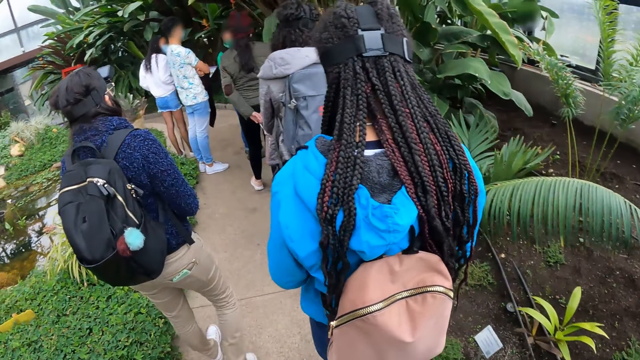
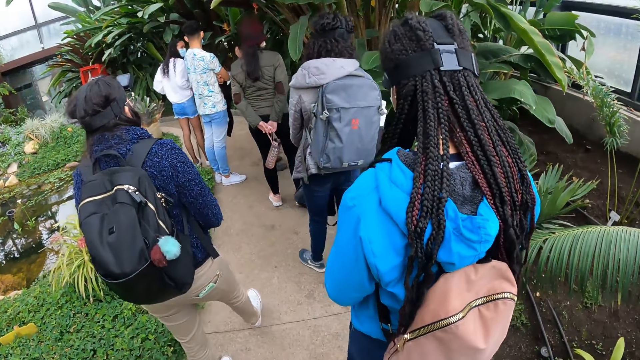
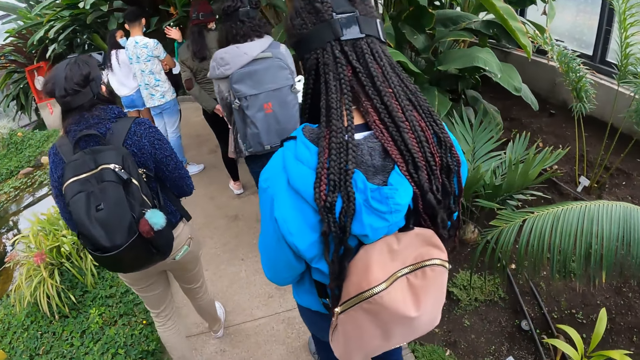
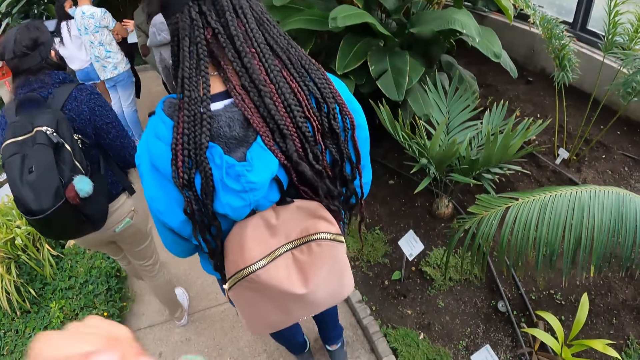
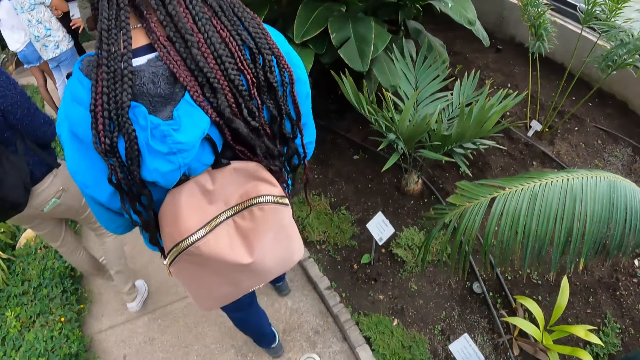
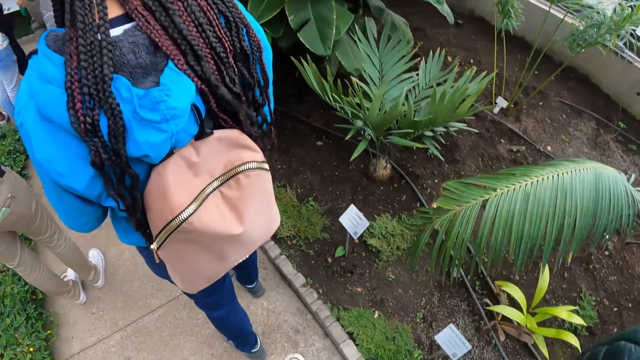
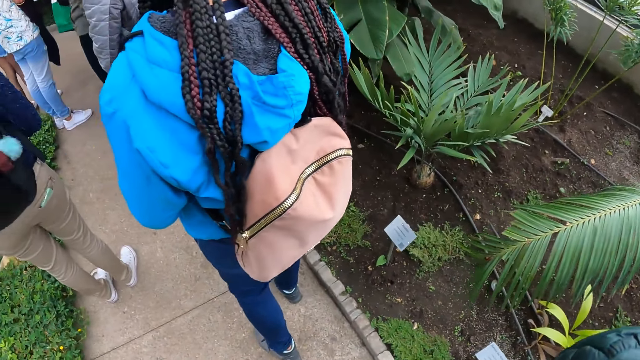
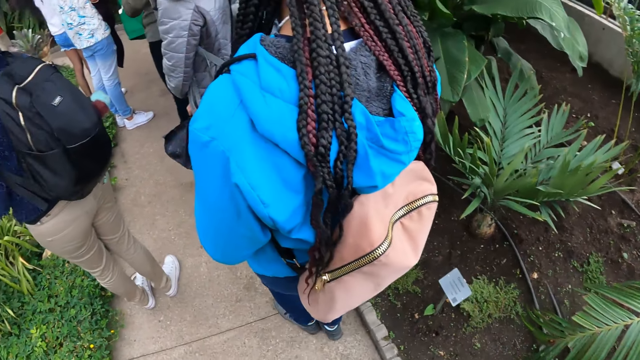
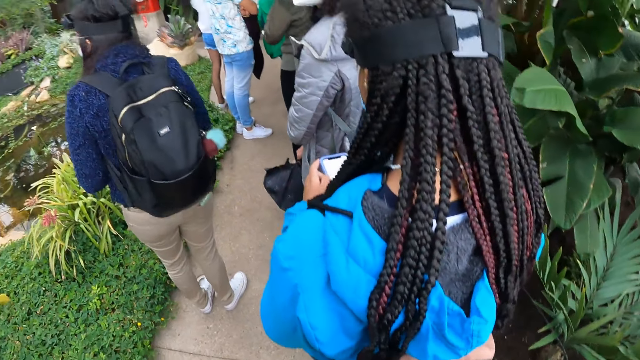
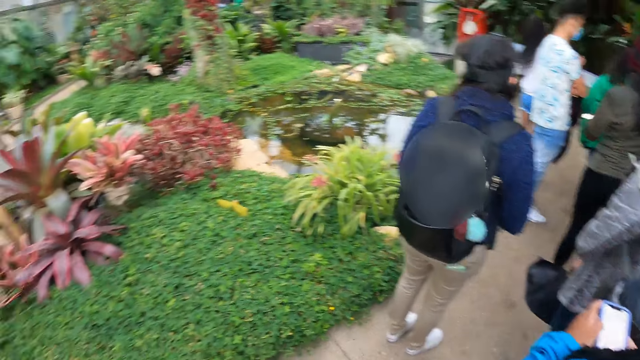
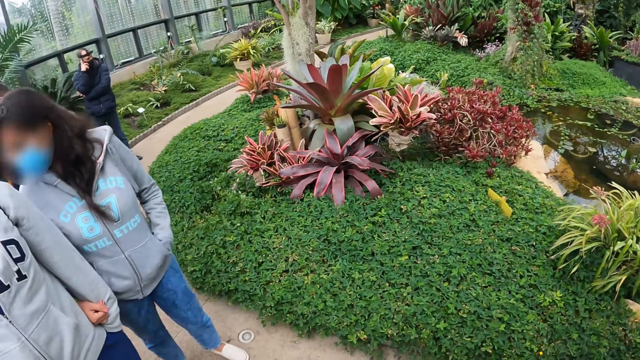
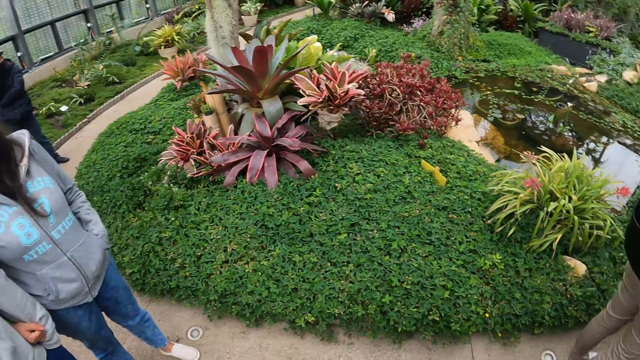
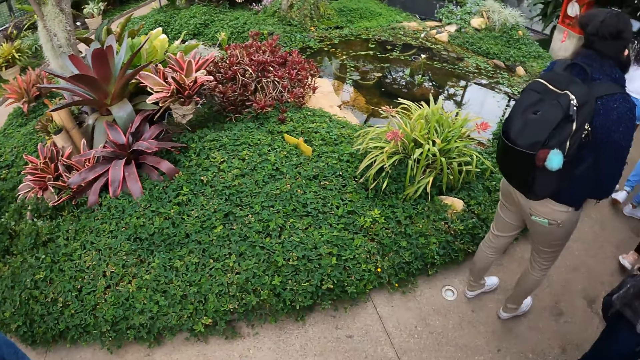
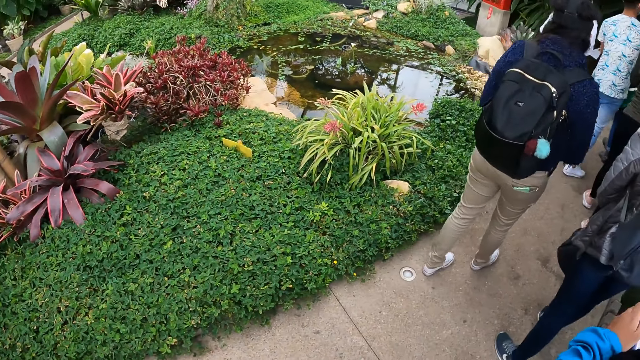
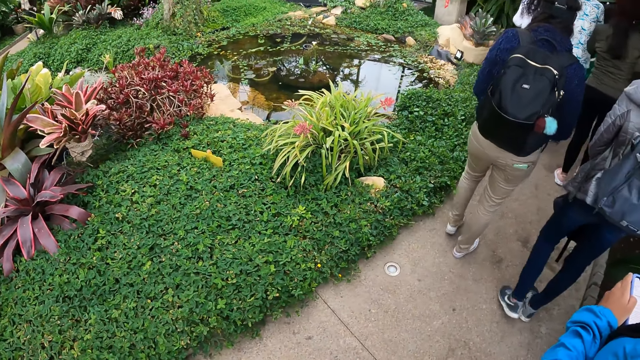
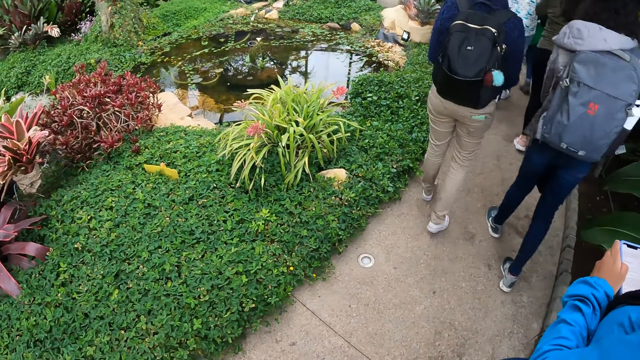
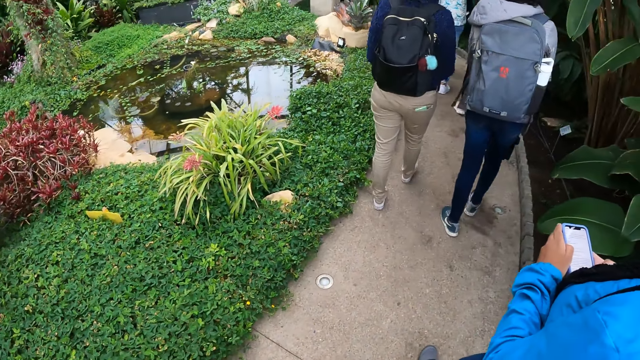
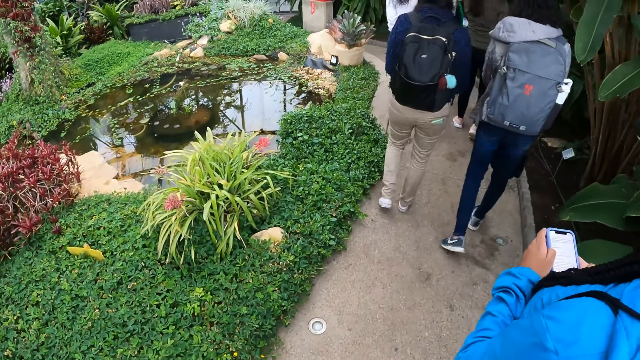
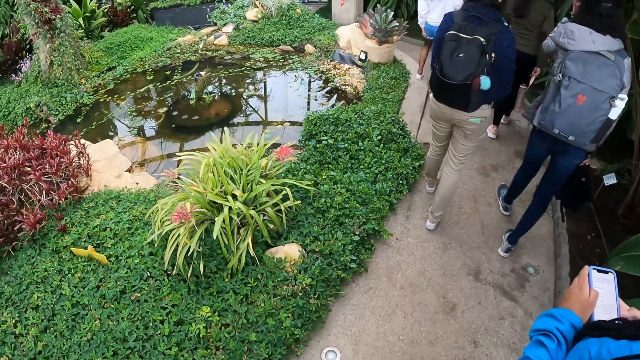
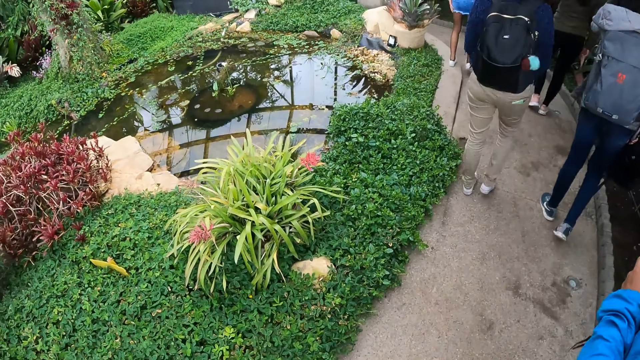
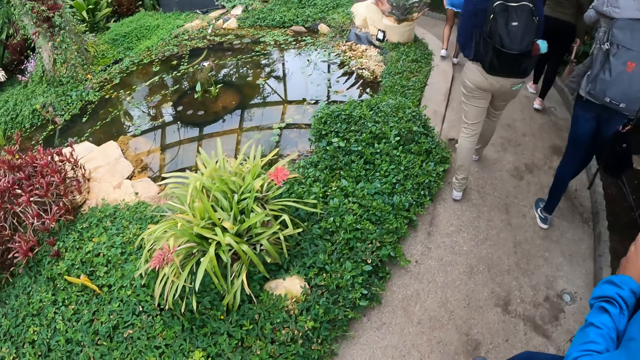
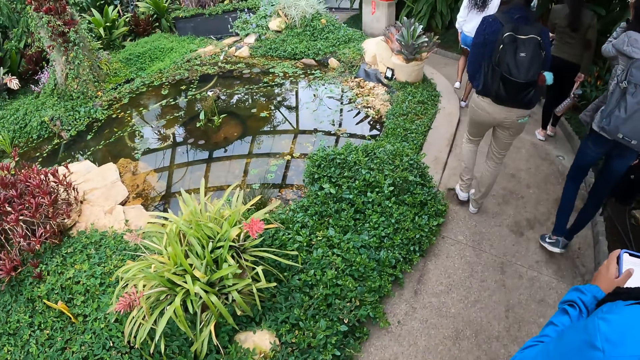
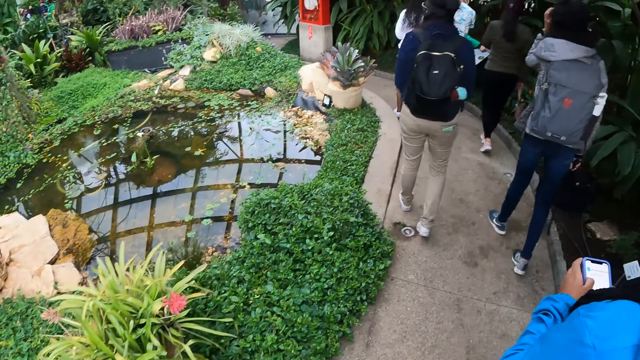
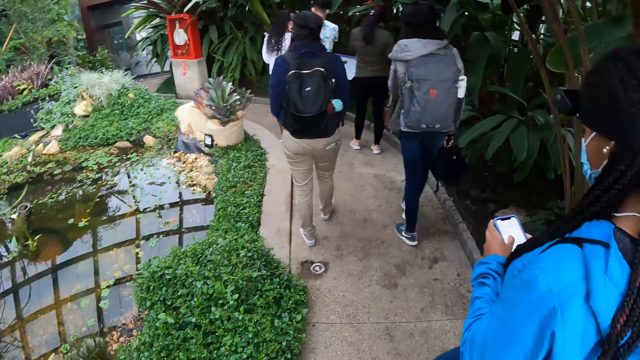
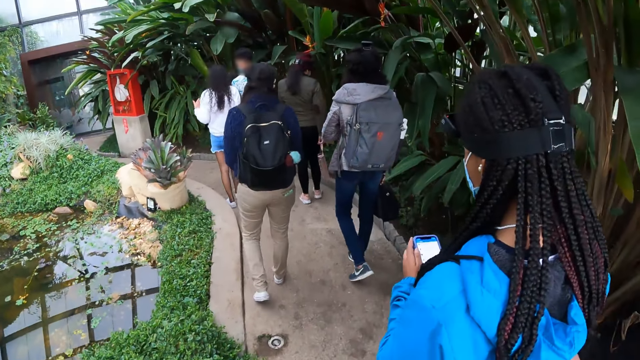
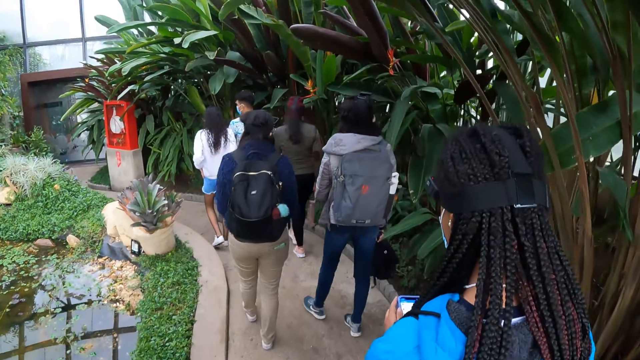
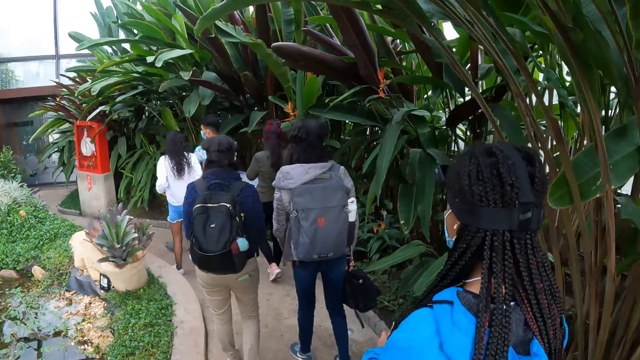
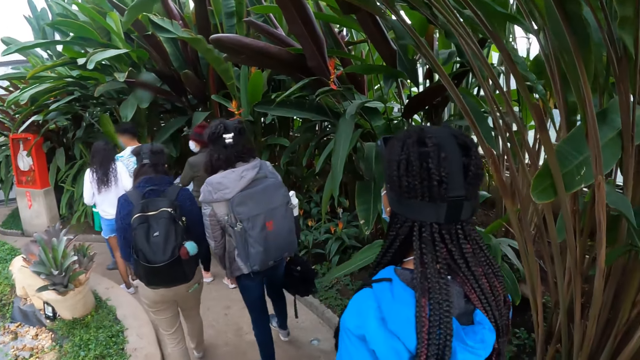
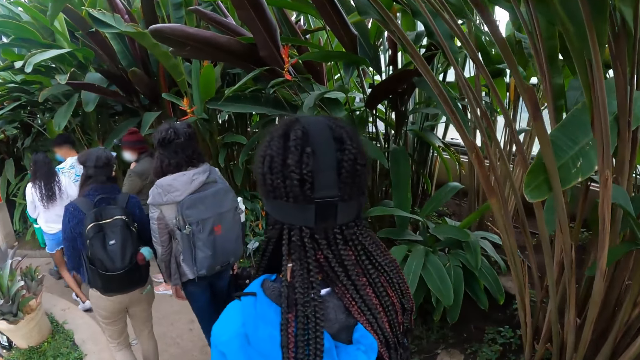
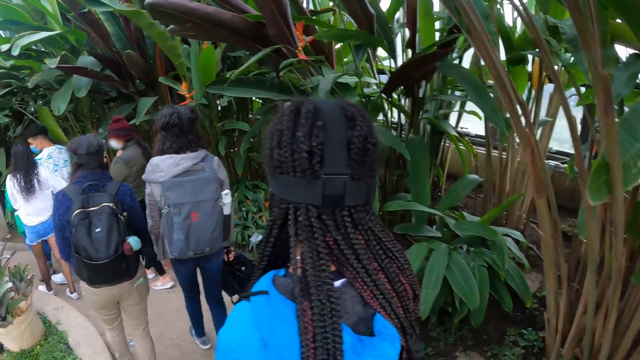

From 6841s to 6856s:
The camera wearer raises both hands to her head. She stands on the garden and stares around the garden. A woman operates a phone with both hands. The camera wearer walks on the pathway.

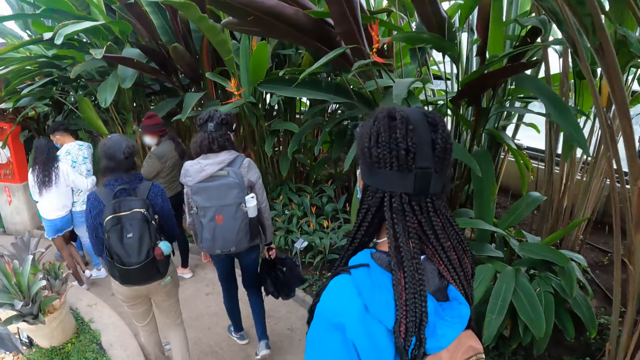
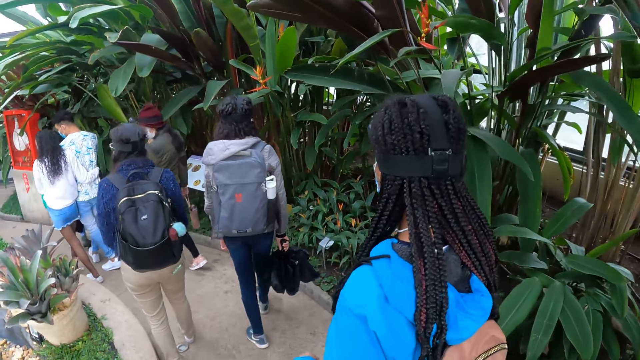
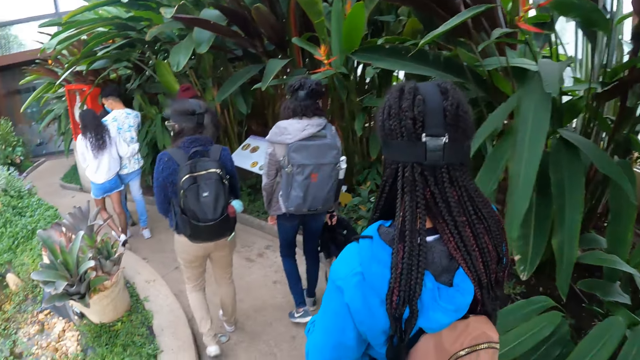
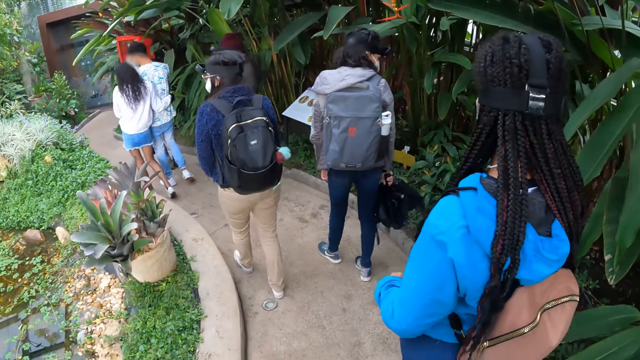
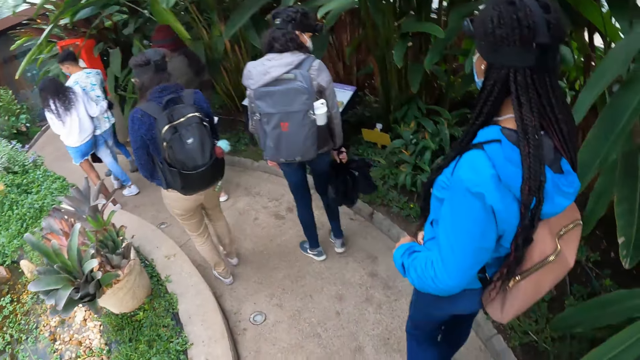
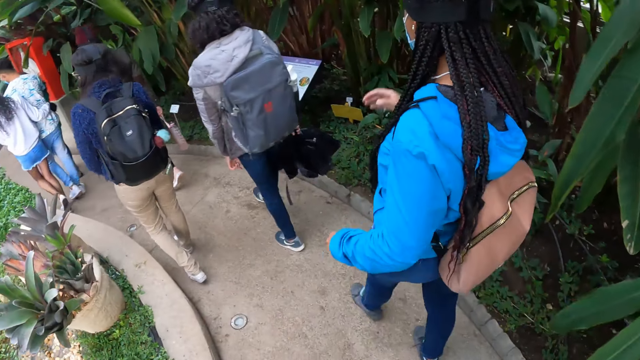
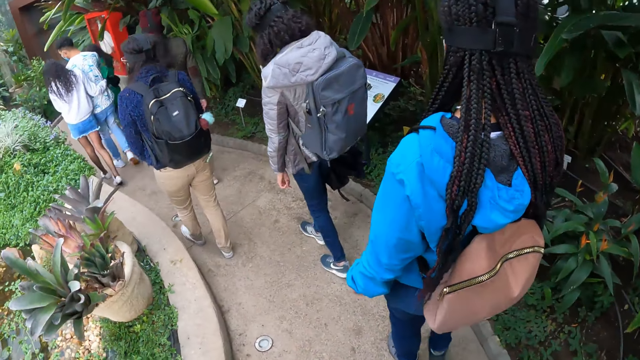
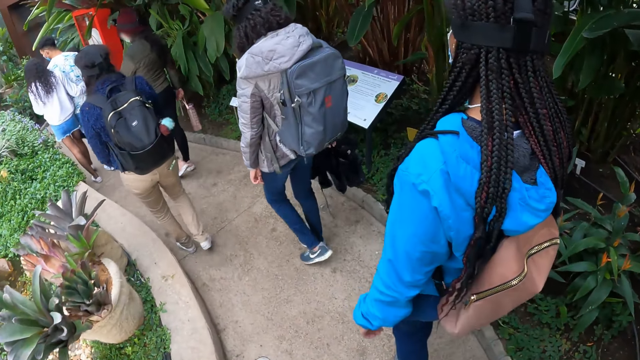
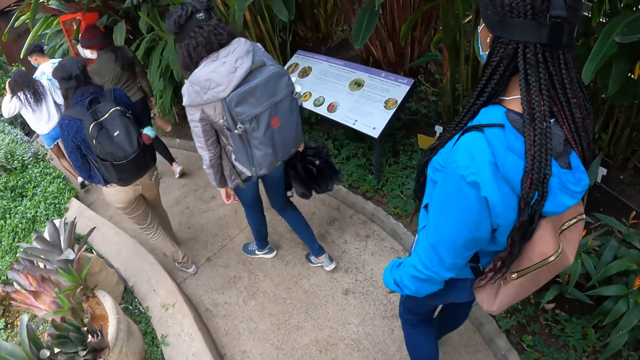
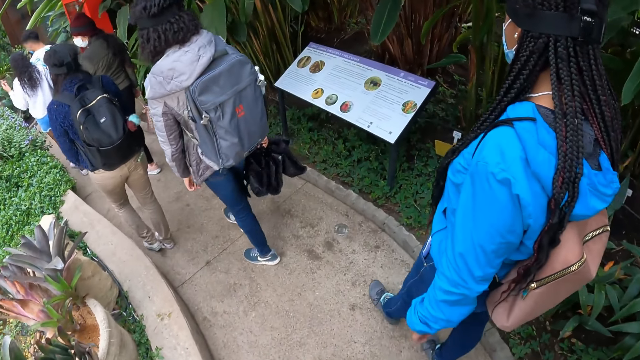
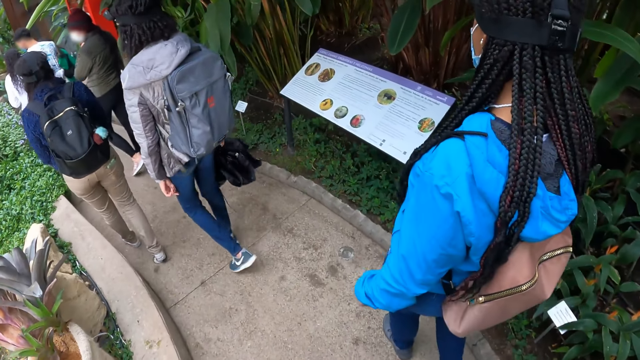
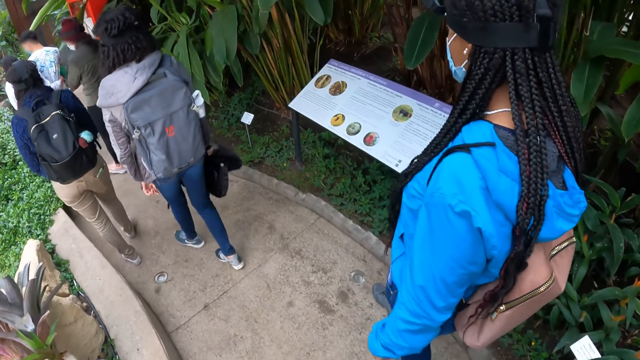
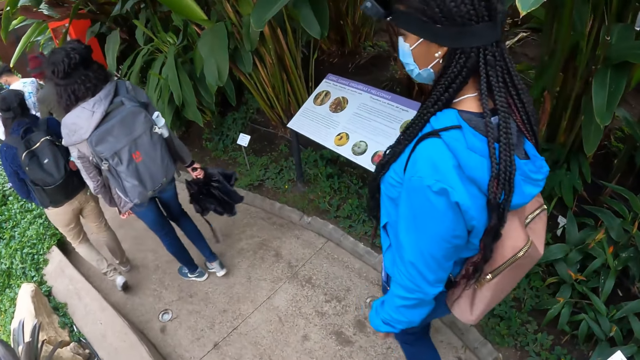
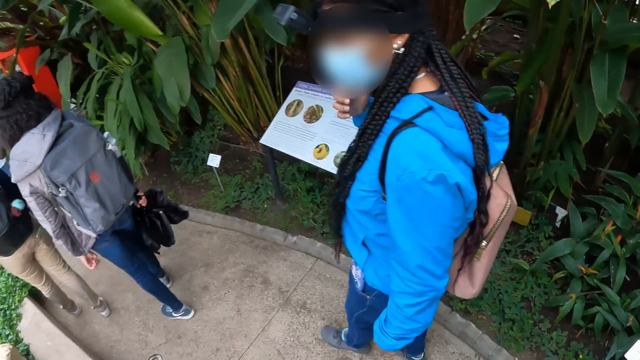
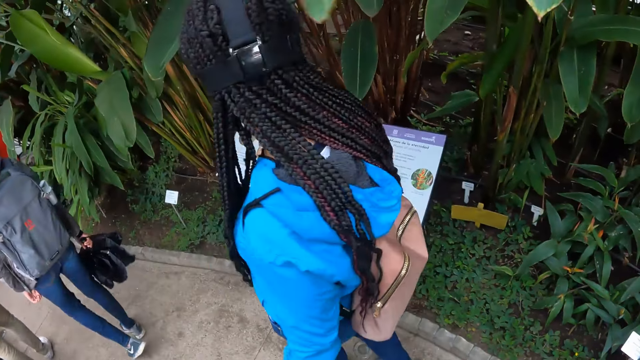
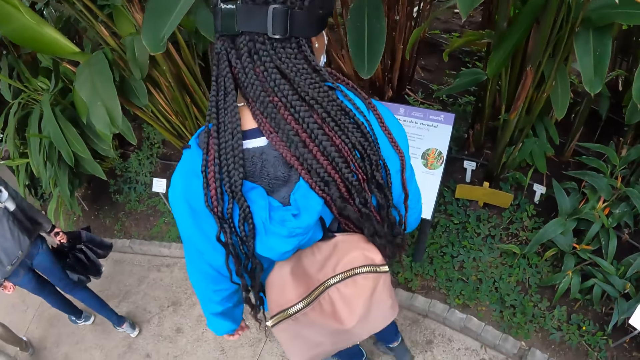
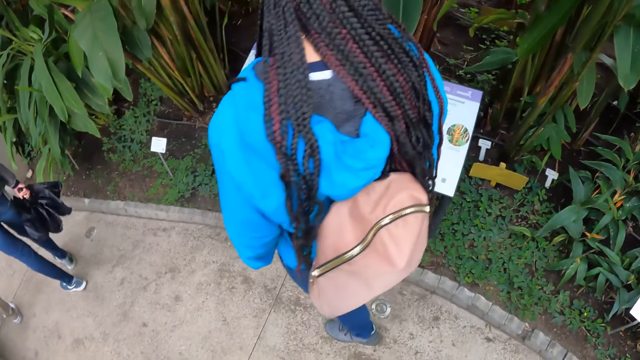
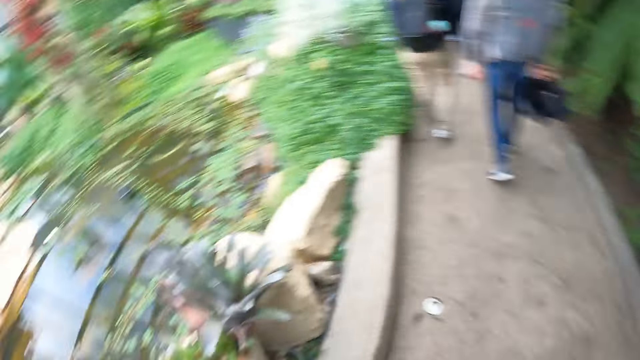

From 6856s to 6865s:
The woman raises her hand to her face. She adjusts her hair with her right hand.
